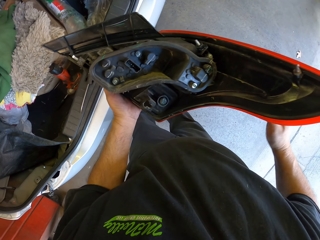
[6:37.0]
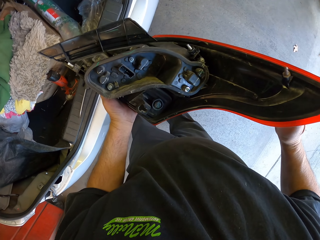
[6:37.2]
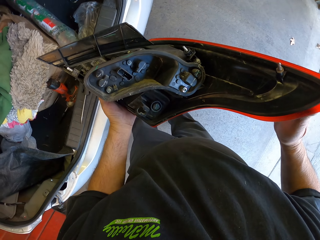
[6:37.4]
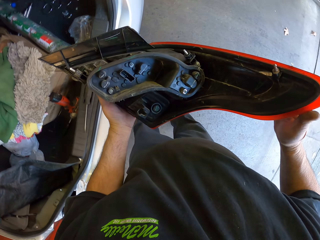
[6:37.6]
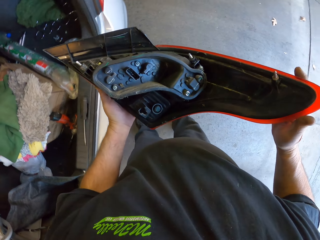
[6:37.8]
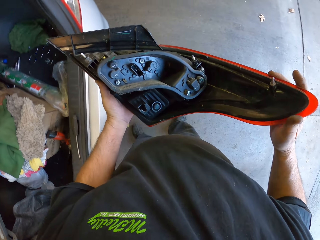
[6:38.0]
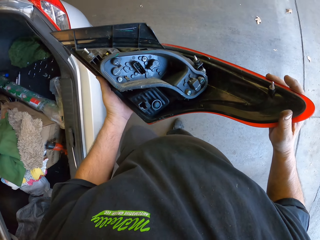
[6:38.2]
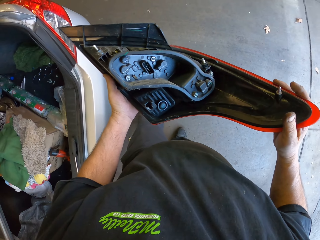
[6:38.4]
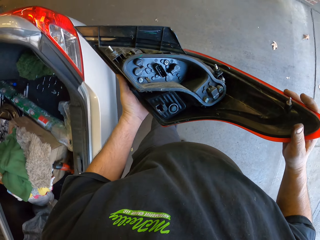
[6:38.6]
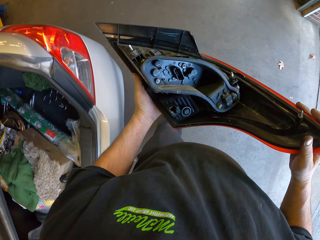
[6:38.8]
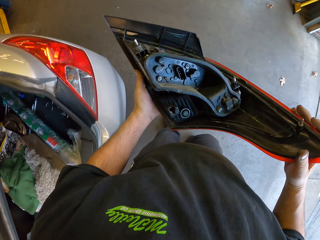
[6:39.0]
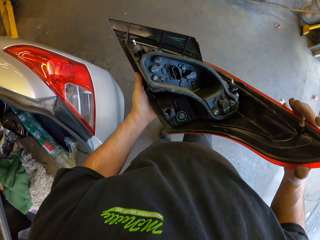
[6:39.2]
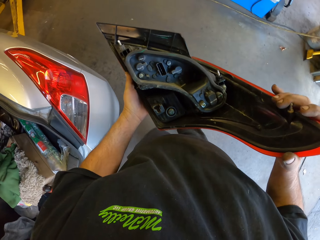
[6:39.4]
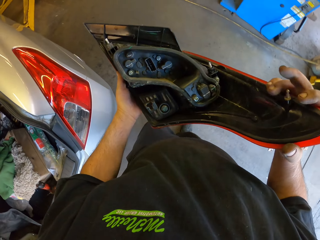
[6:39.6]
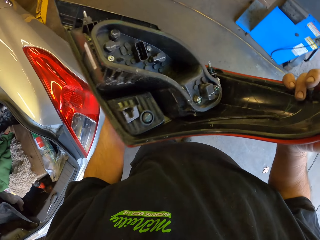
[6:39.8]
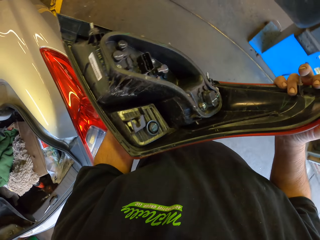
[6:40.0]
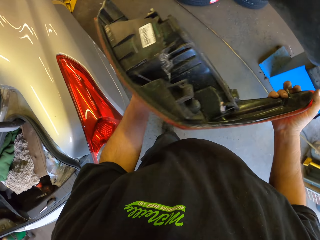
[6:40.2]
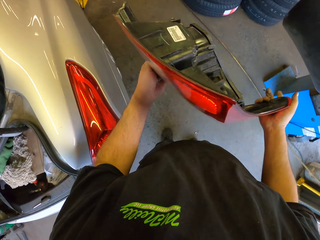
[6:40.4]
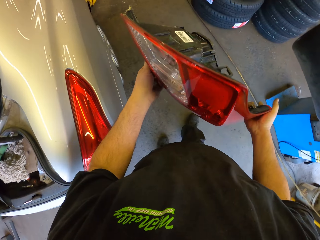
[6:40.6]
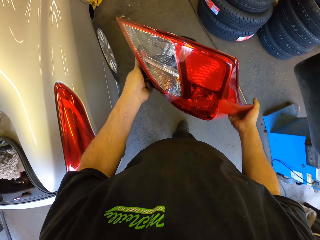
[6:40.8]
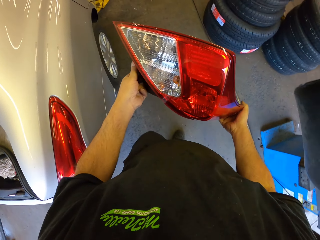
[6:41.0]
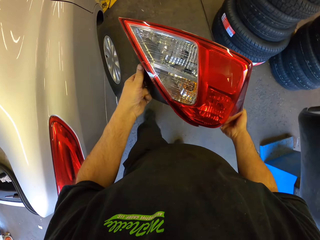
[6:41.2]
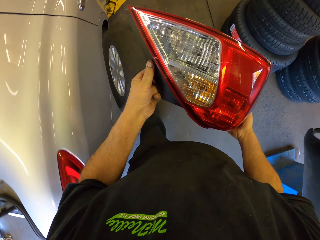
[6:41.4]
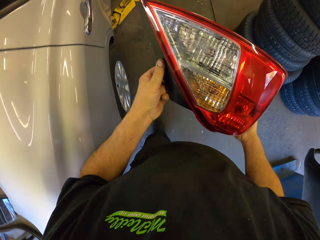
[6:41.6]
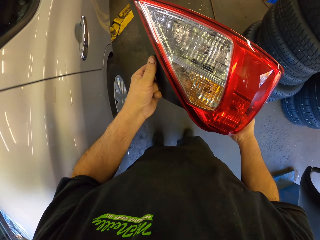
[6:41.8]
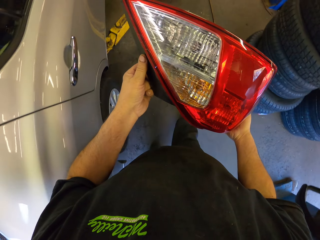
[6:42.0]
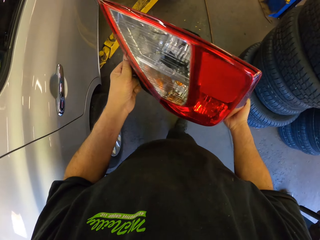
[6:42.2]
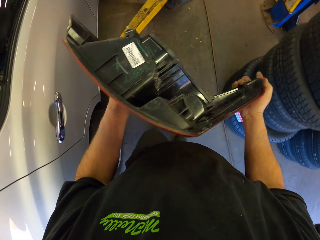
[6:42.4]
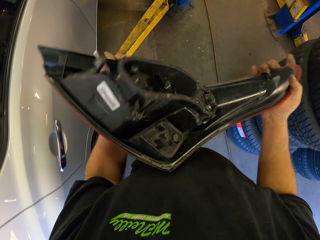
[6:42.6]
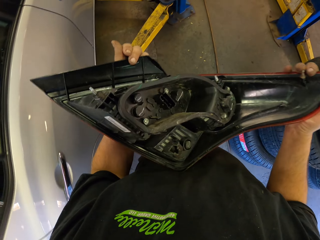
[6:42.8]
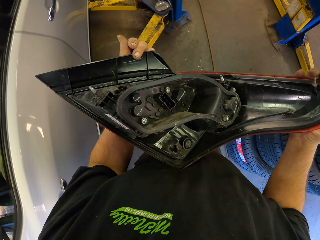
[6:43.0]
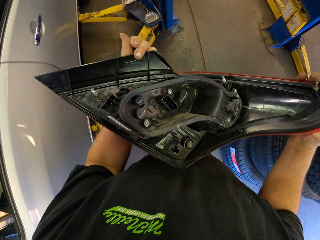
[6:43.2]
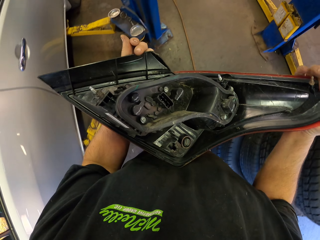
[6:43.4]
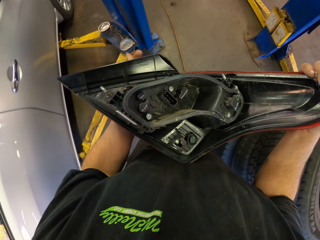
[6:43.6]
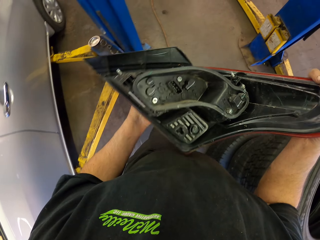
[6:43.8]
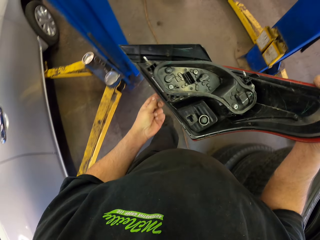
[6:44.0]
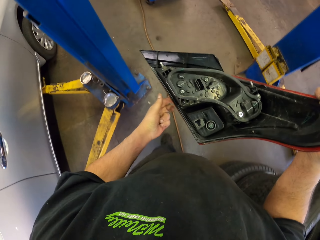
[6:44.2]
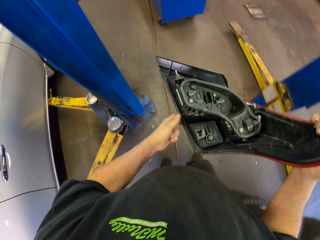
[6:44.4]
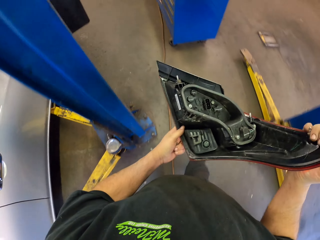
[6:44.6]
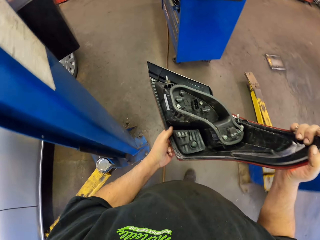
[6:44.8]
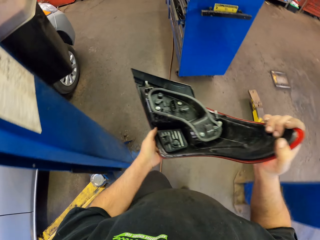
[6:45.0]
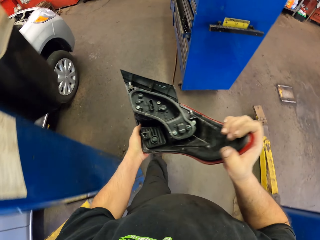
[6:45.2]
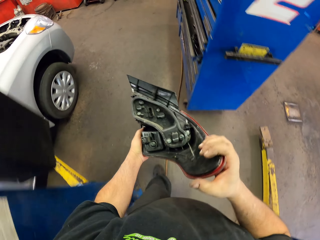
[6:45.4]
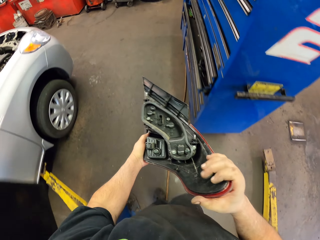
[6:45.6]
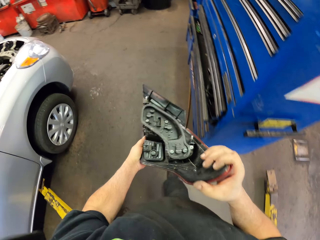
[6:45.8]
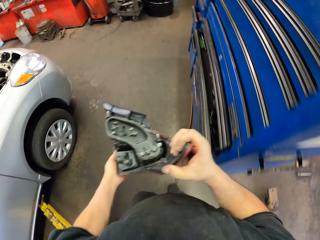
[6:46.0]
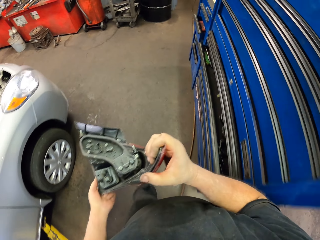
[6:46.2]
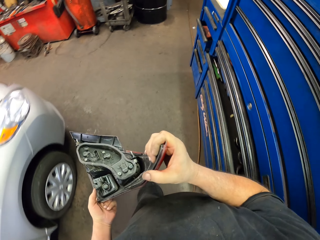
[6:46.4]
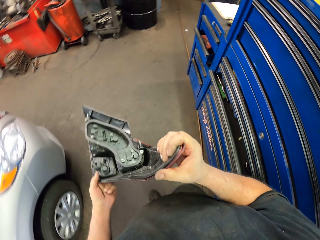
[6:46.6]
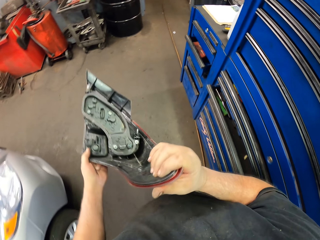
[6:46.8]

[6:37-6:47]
The camera wearer walks in the garage.

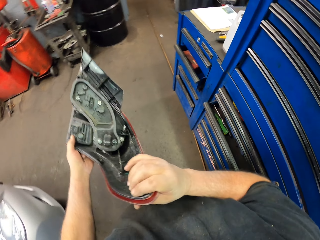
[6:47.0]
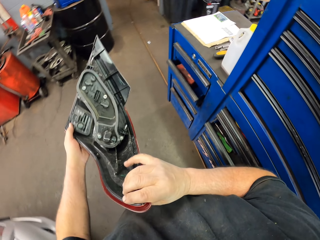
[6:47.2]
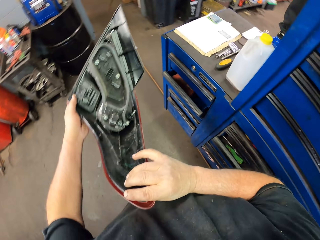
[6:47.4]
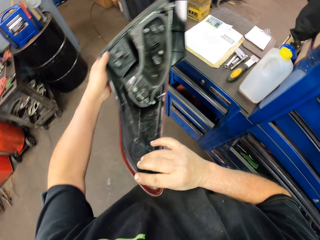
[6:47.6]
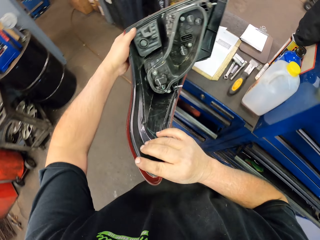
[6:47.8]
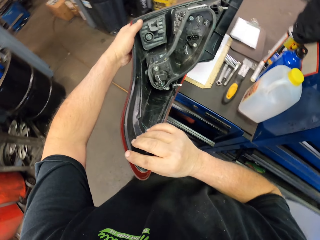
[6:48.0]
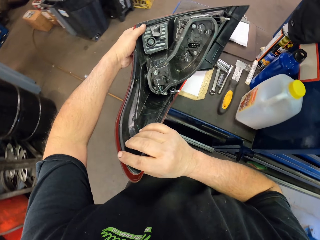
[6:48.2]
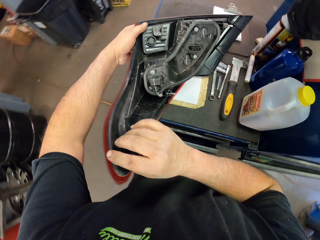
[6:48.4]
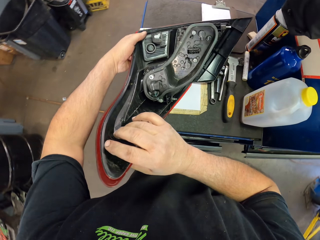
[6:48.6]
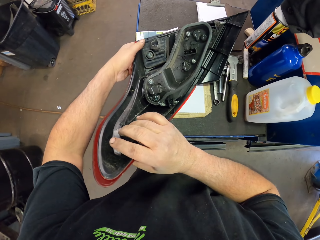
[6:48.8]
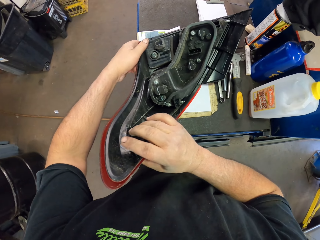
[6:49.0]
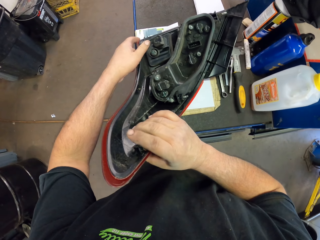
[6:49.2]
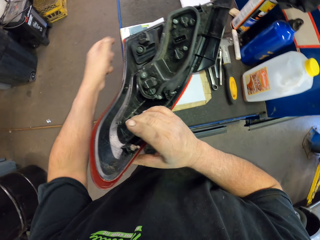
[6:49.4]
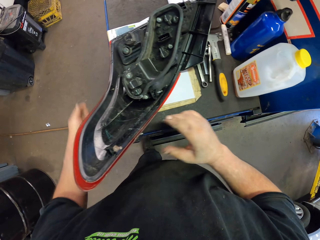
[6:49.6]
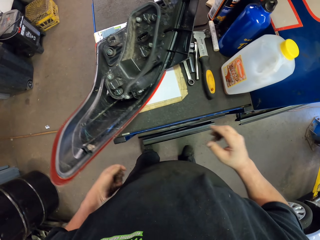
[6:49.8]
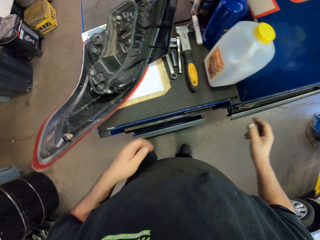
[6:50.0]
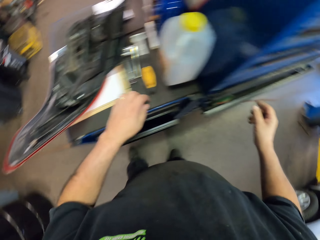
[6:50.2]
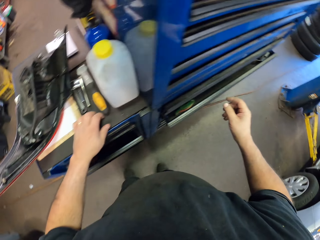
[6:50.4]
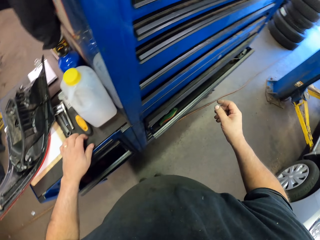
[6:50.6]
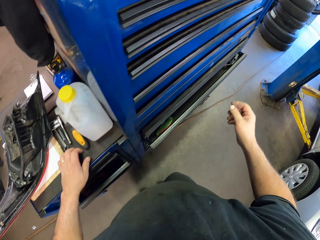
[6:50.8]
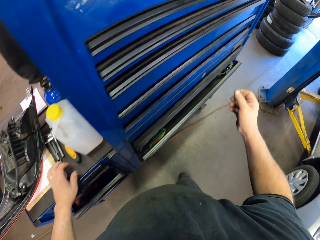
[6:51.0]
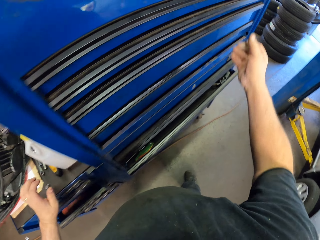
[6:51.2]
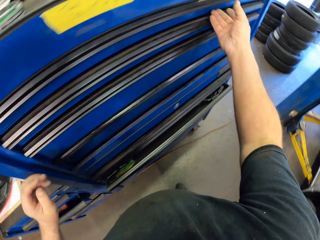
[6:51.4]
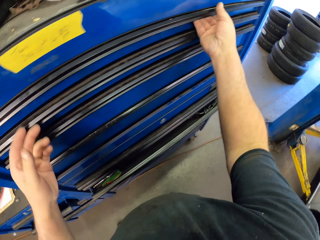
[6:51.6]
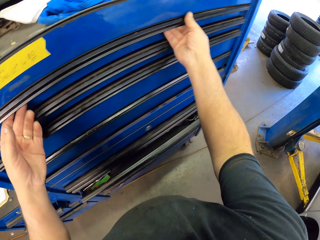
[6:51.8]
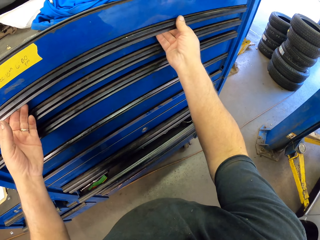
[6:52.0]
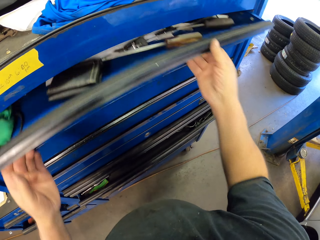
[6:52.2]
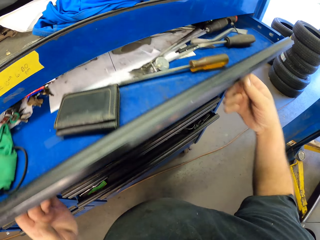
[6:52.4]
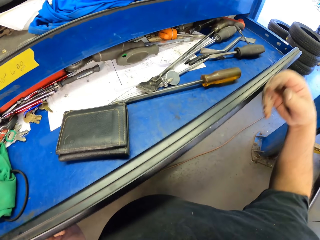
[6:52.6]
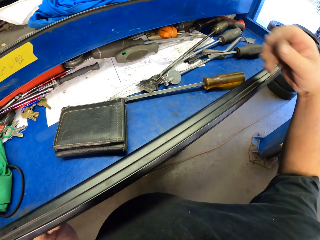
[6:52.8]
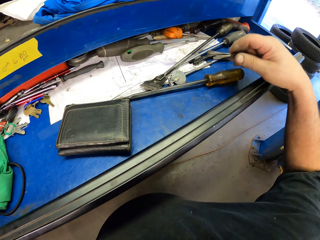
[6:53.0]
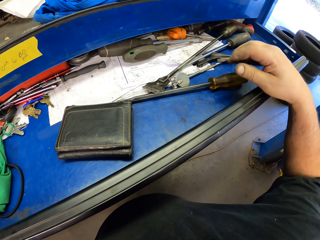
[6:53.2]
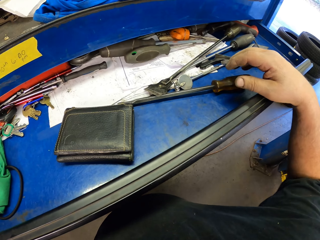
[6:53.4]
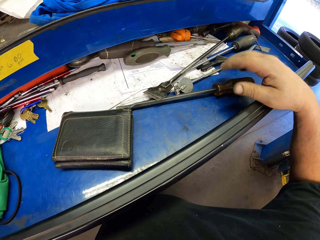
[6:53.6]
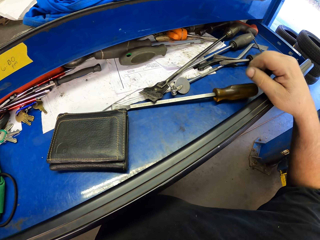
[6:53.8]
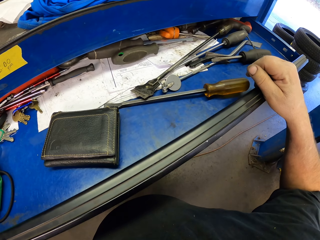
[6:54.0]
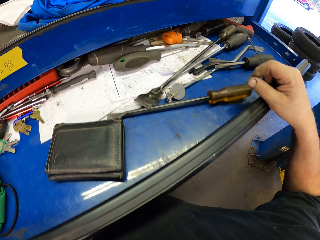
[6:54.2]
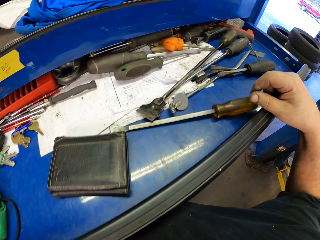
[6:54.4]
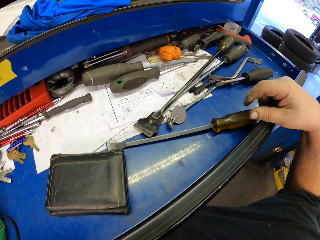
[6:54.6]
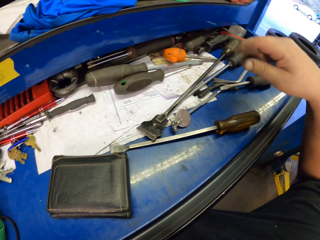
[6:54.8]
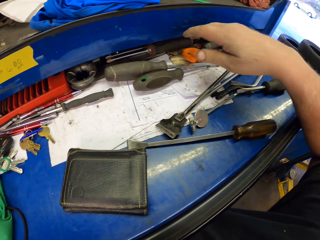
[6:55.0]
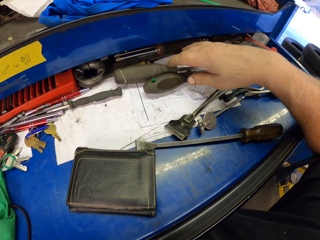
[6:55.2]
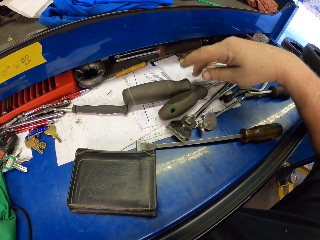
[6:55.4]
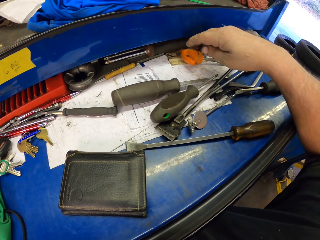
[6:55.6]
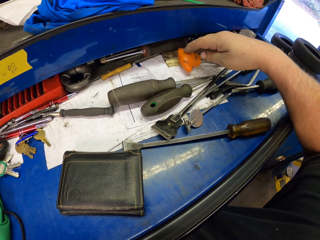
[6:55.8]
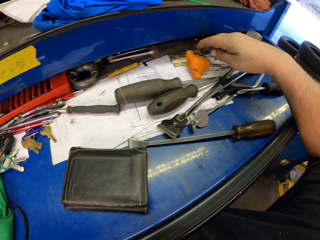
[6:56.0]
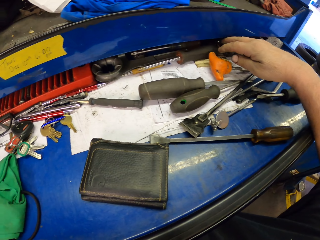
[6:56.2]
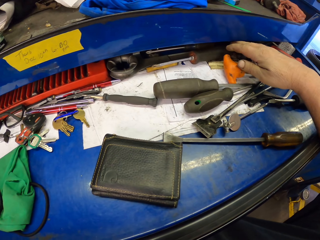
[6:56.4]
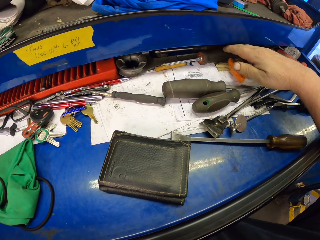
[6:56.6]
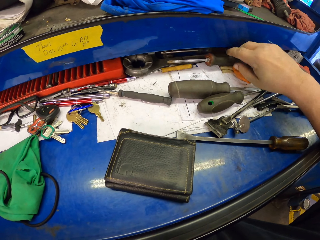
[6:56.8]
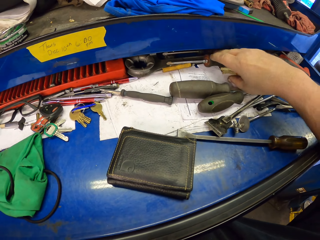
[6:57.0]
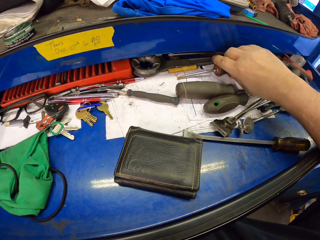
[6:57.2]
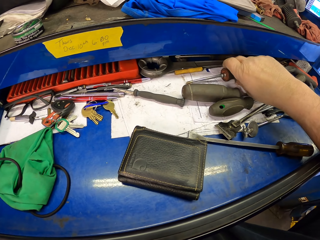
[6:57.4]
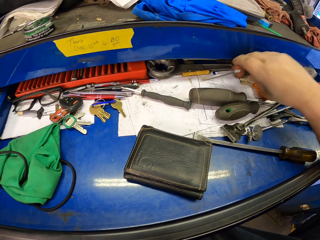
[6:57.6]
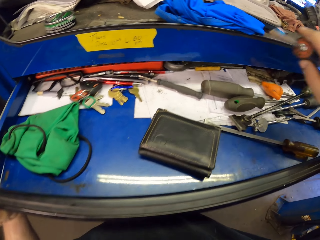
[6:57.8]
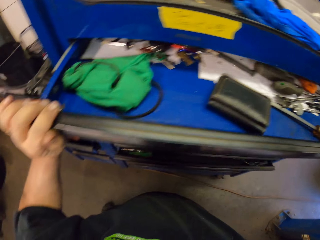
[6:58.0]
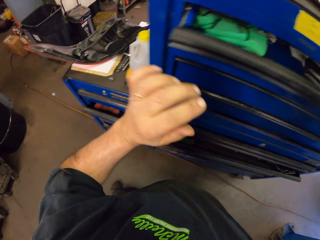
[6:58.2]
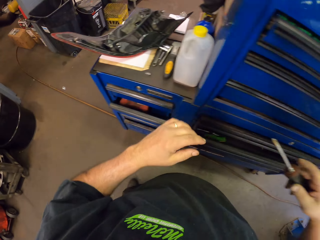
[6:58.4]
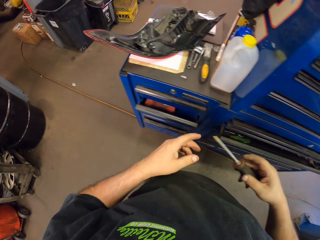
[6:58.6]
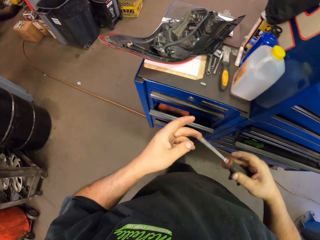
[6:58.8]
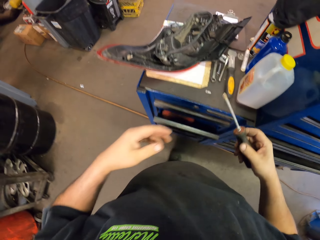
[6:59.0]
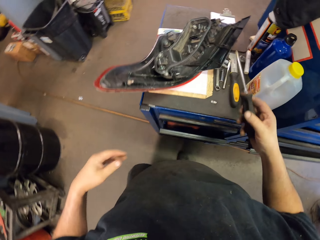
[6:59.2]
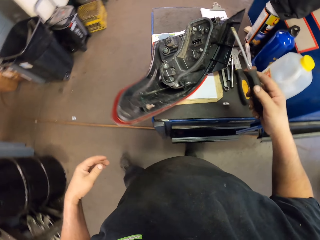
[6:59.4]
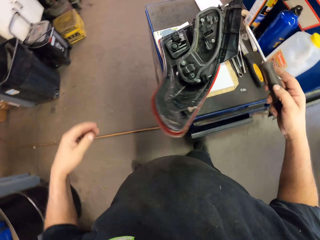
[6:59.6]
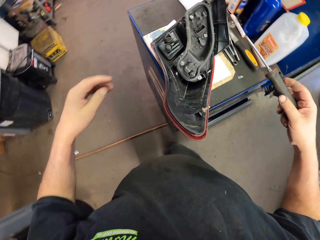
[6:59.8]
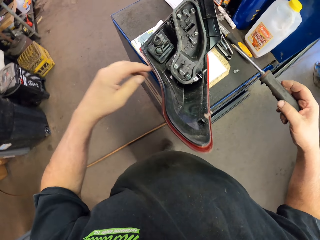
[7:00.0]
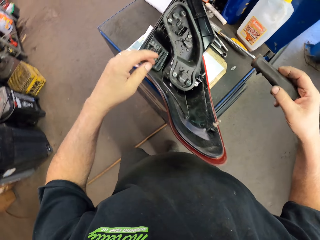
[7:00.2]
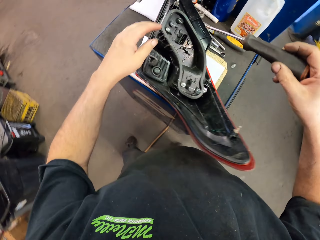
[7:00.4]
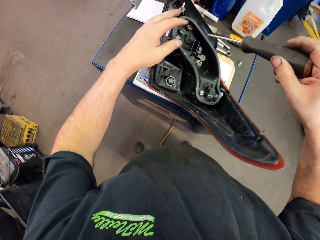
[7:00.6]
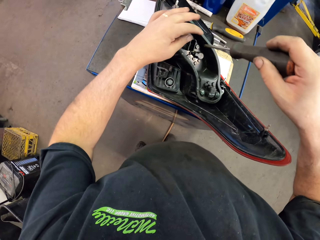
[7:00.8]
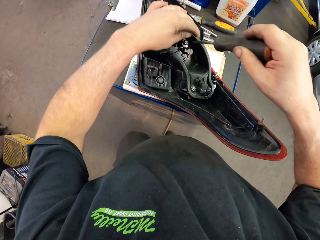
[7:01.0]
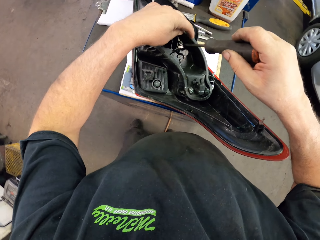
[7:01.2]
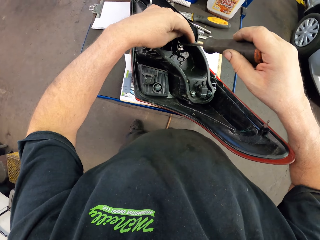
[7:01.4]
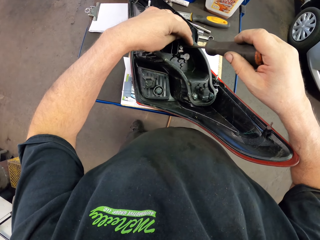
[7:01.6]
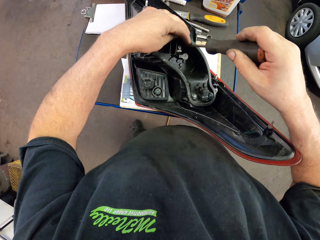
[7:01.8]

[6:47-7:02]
The camera wearer puts a tail lamp on the drawer. They open the drawer. They pick up a screwdriver.
